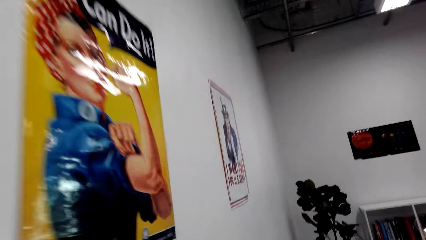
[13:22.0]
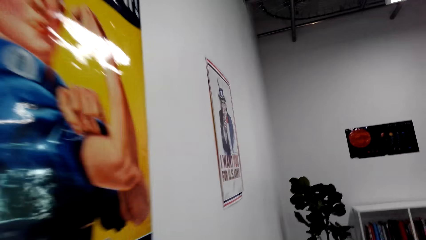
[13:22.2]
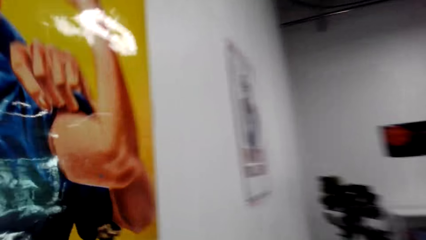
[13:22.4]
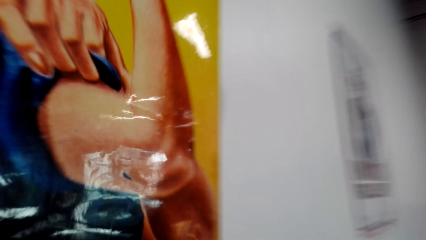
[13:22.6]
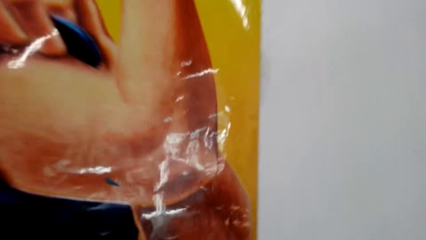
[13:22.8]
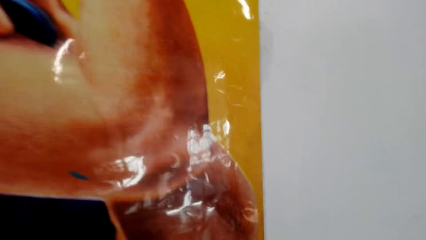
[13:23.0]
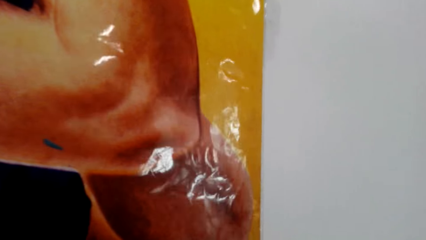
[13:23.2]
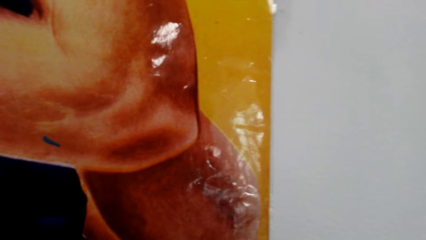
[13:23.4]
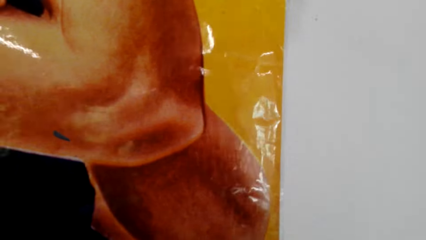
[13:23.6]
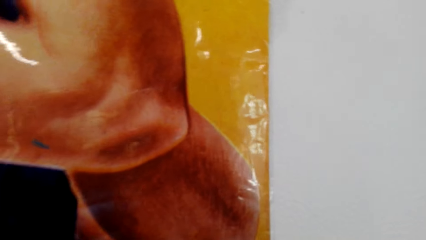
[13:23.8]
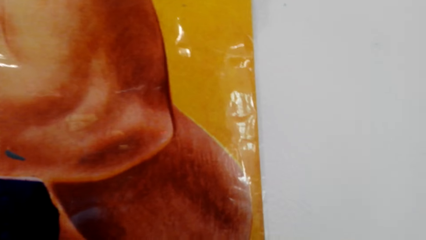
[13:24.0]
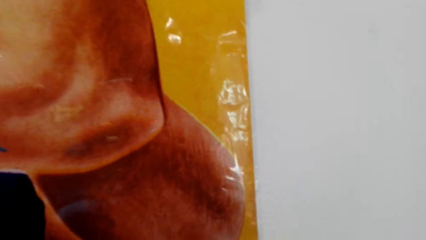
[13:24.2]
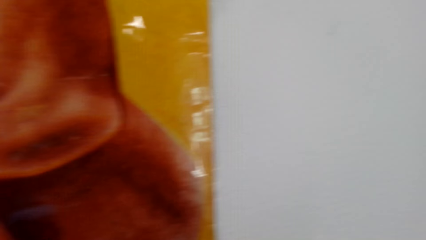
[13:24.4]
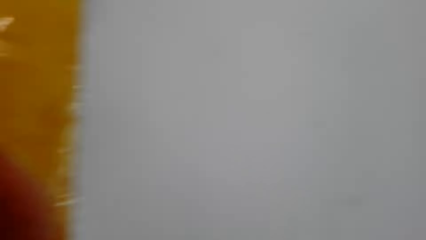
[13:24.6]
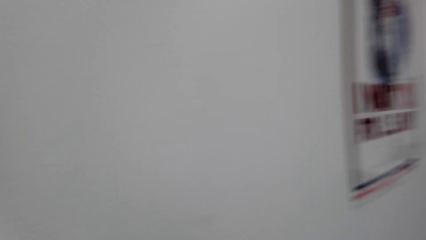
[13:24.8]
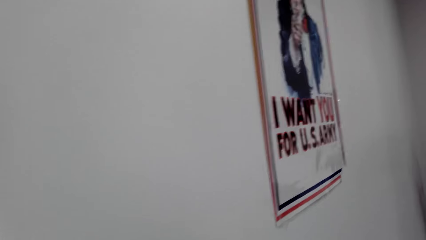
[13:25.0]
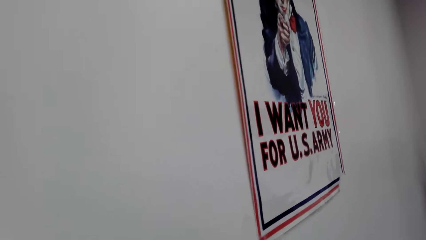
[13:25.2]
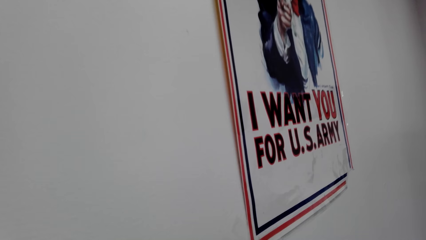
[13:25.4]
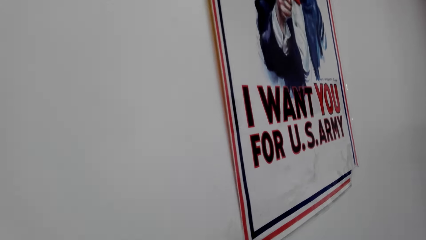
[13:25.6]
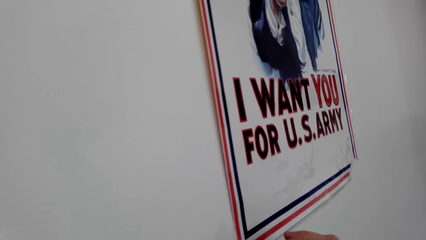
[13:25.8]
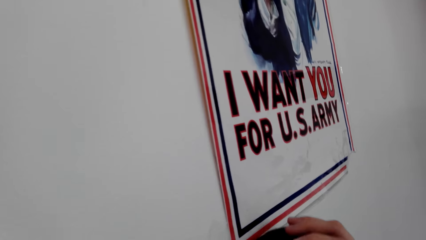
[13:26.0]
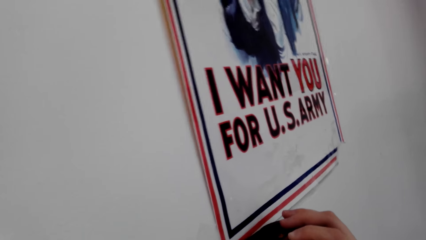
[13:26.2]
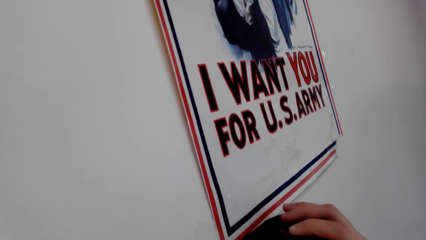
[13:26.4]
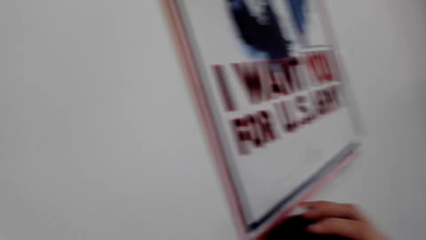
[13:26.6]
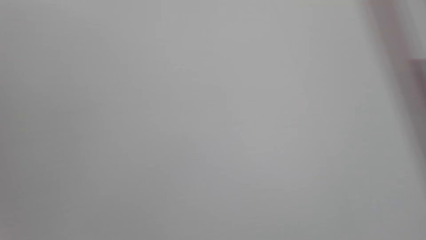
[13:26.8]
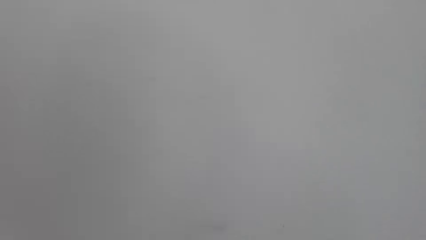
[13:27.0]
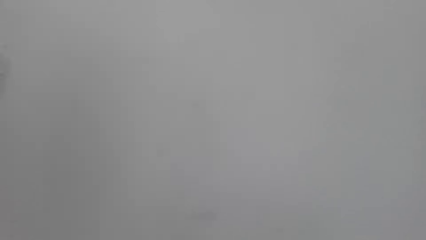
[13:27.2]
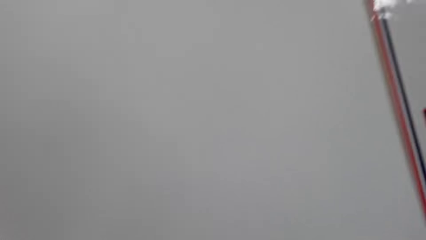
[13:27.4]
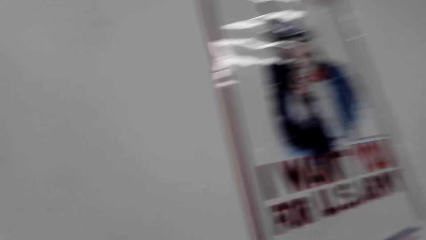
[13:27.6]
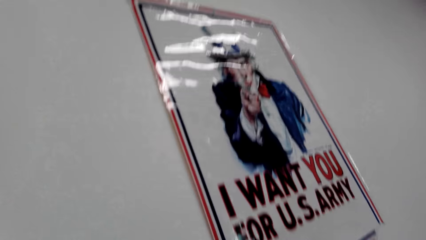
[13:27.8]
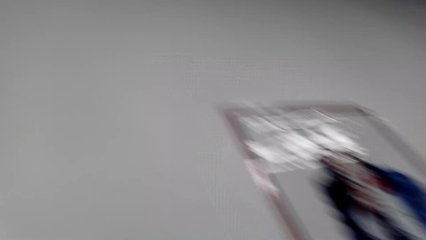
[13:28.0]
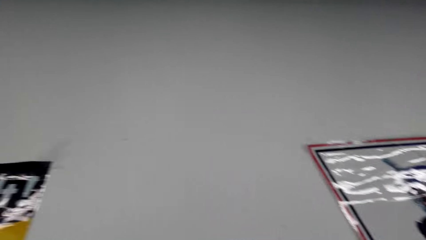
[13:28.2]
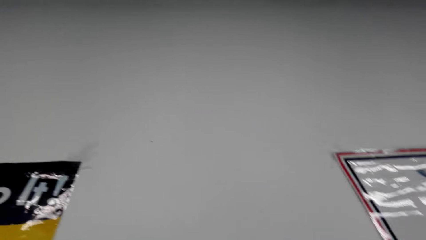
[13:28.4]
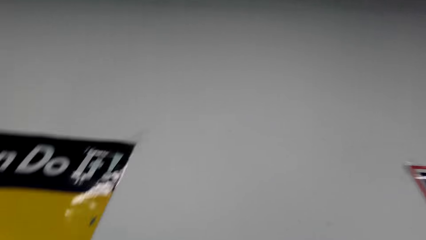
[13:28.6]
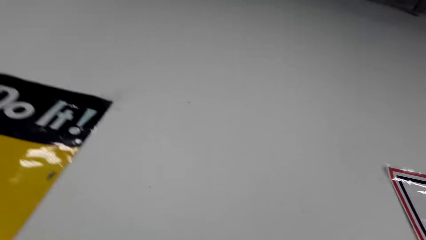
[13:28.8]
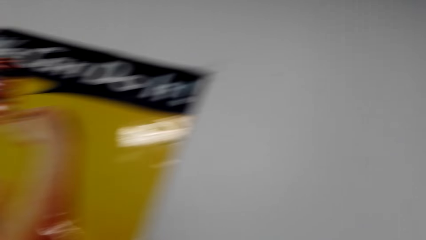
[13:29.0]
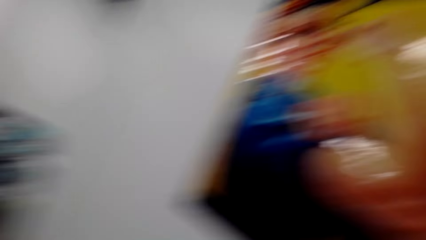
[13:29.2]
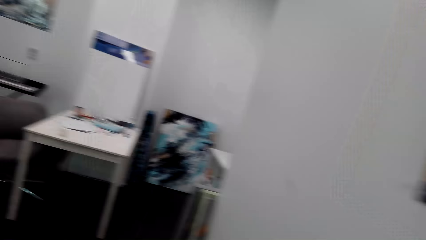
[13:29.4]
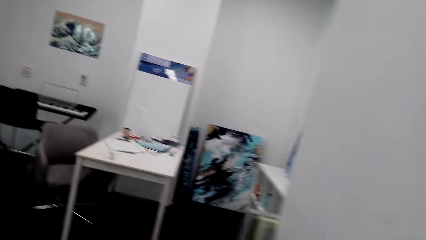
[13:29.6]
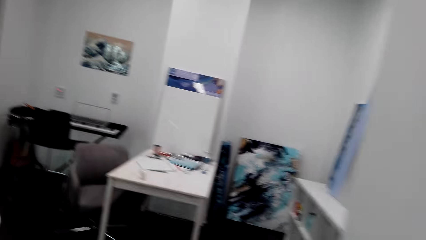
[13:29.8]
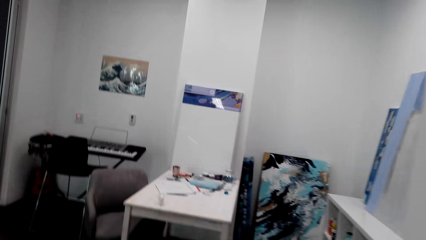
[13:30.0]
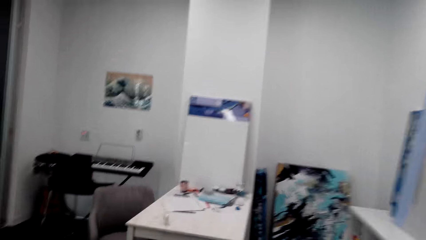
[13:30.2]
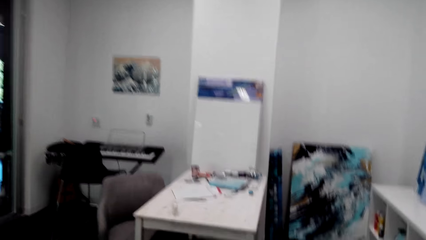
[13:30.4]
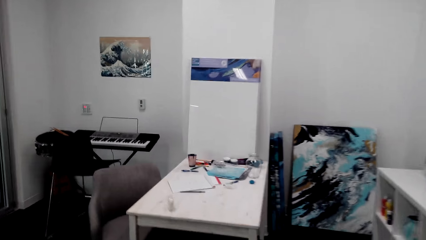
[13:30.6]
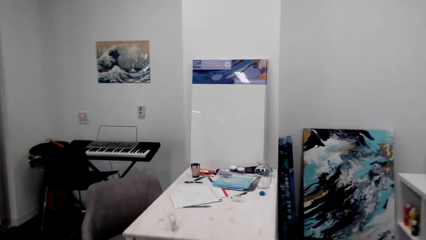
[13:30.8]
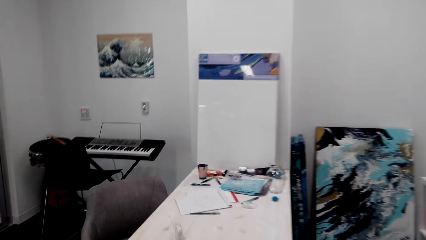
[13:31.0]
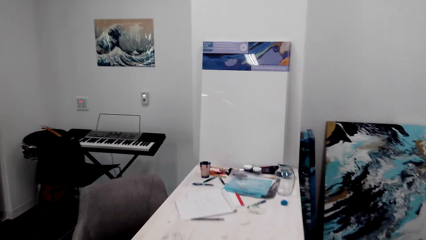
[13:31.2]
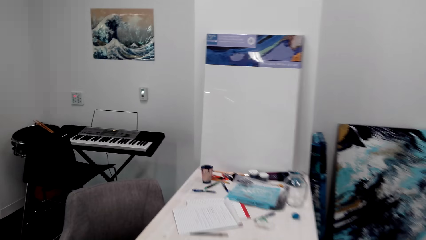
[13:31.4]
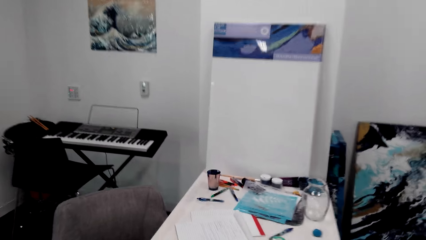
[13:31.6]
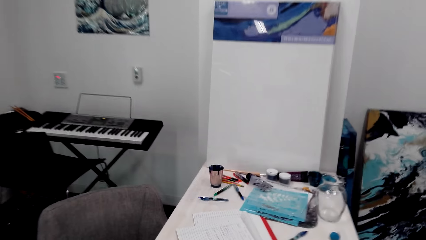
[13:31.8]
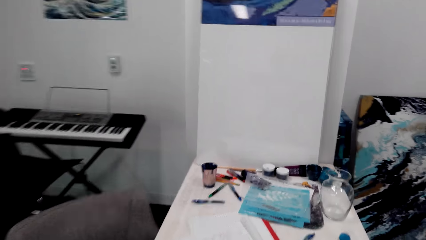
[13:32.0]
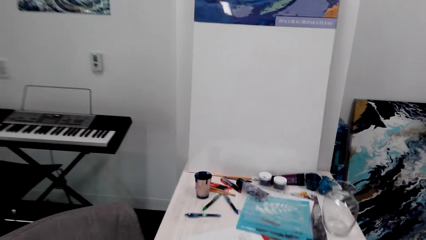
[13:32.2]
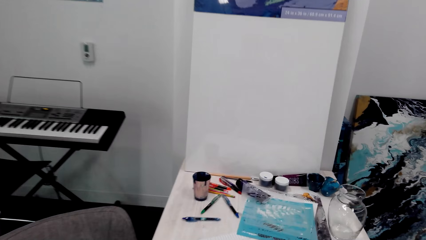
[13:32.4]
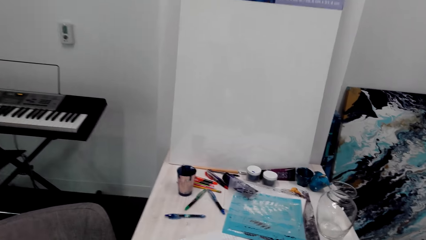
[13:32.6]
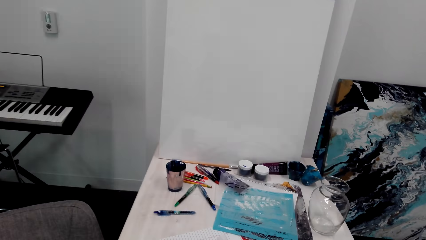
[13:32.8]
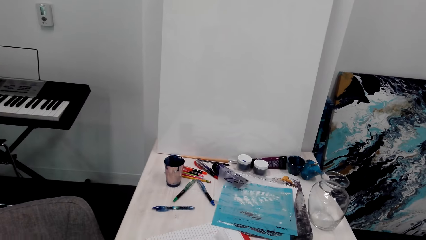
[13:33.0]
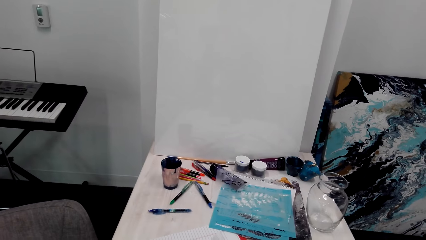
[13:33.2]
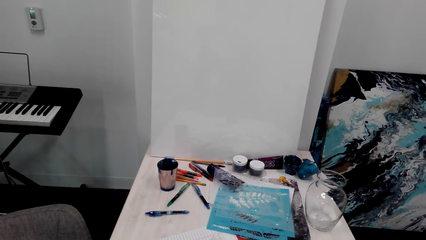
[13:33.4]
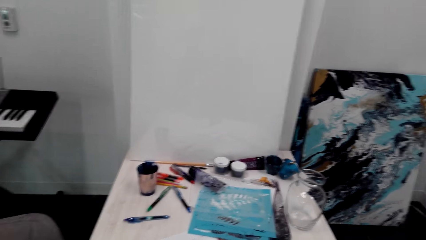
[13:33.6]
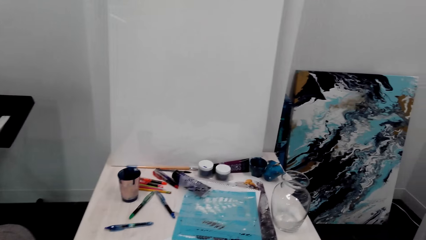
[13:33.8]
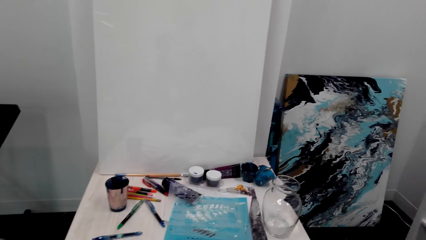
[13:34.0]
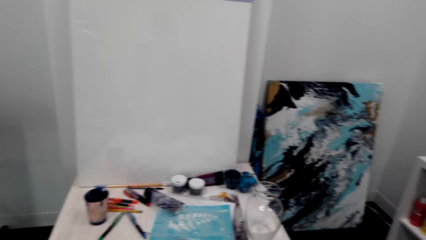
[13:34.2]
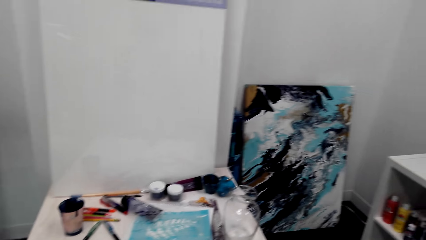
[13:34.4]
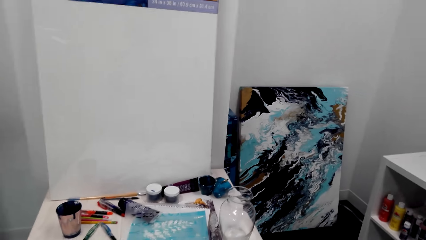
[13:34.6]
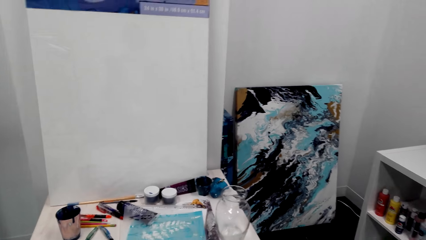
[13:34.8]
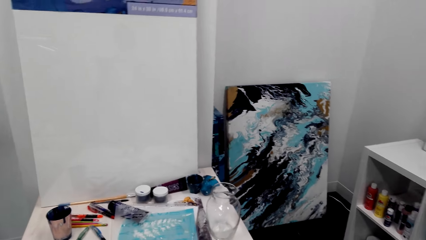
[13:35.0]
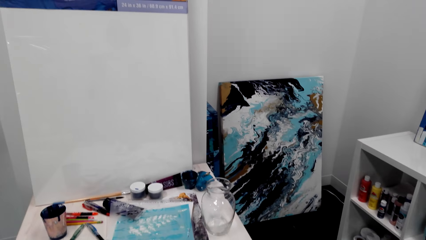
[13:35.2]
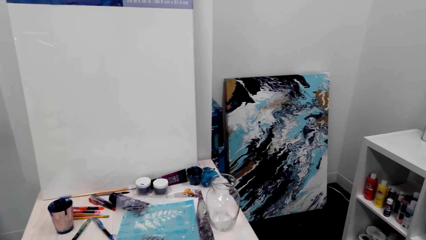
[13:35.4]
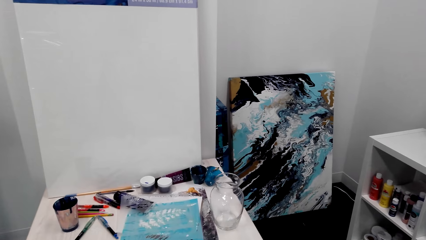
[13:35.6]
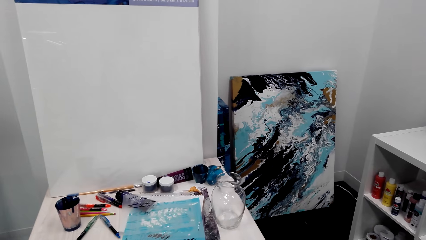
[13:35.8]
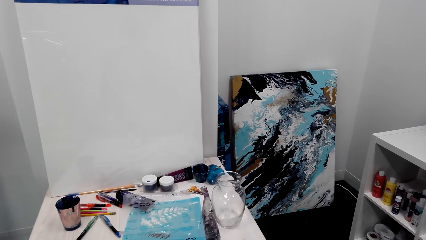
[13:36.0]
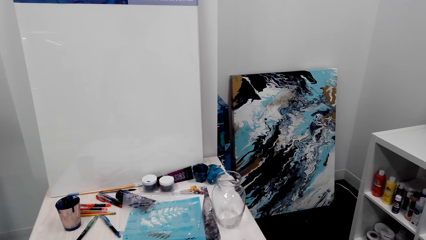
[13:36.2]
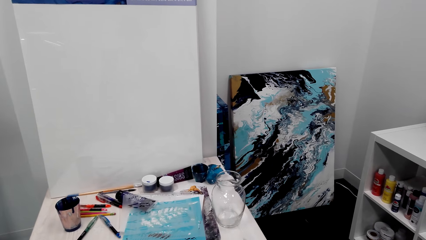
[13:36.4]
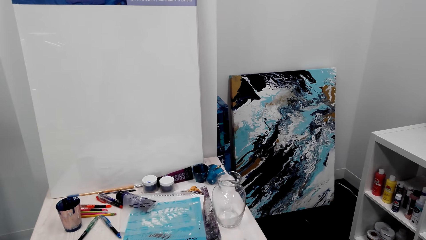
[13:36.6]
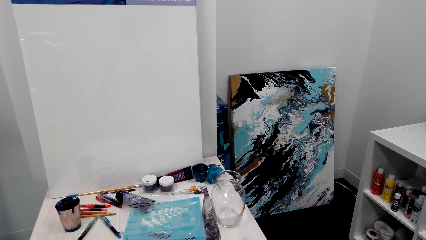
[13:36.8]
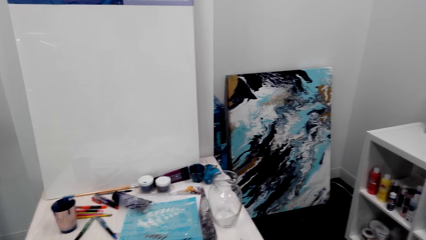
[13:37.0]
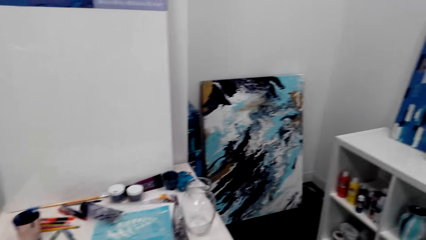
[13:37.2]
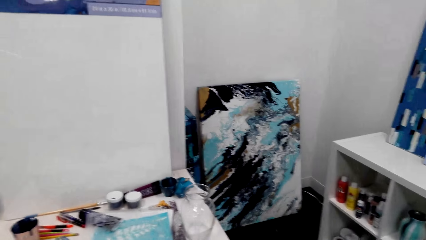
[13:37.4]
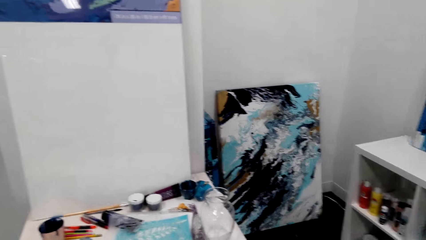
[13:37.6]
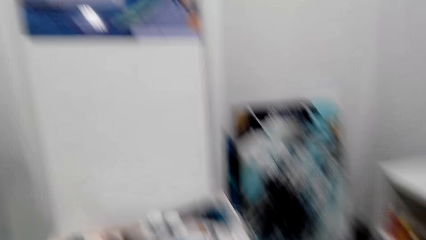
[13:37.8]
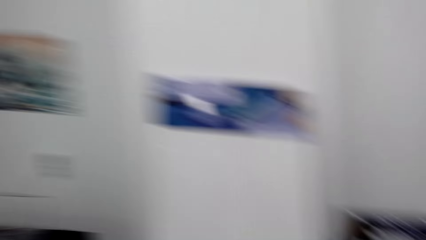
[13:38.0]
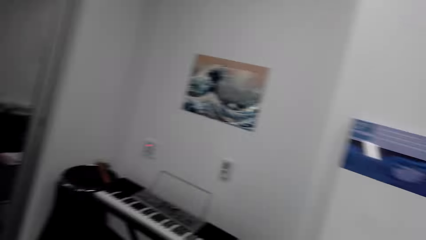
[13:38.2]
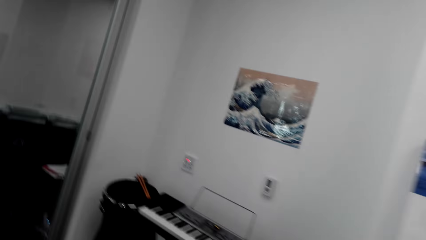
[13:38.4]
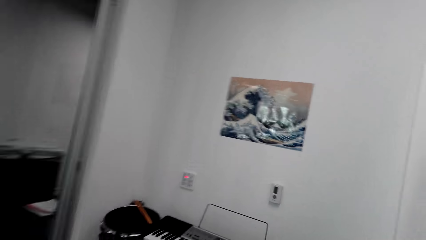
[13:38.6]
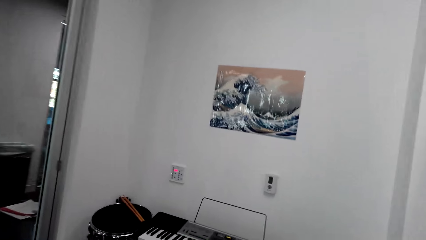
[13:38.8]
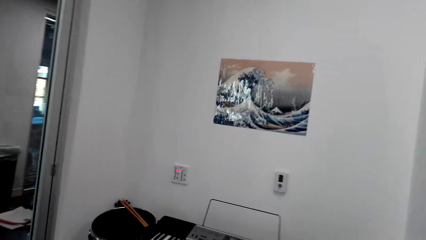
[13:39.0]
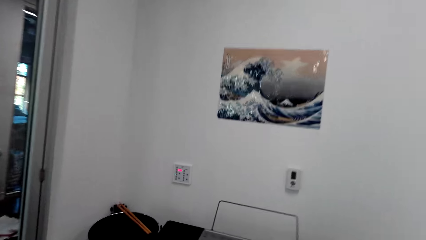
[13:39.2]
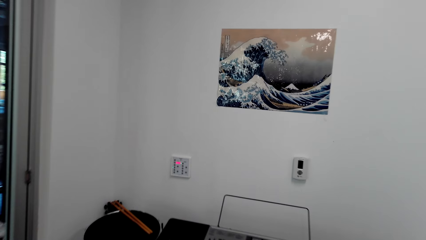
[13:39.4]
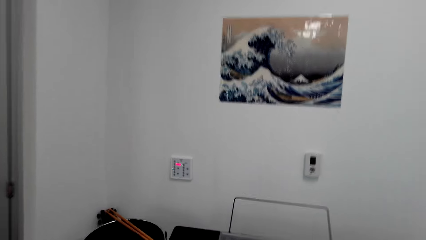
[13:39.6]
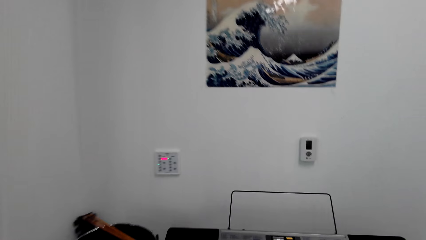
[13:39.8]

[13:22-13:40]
The camera wearer tapes the corner of the poster. They tape the corner of the poster again. They look at the posters. They walk back to the table. They stand next to the table. They talk to a person. They walk in the room towards the piano.
